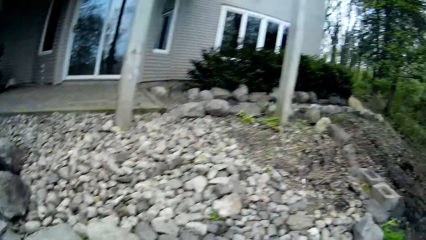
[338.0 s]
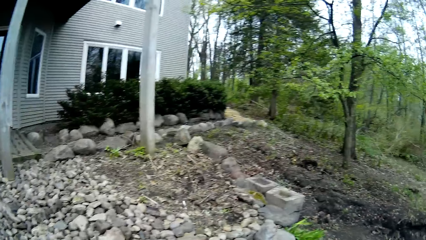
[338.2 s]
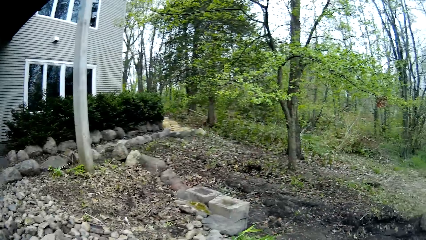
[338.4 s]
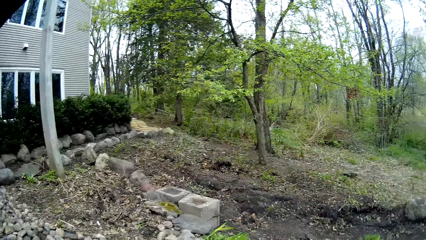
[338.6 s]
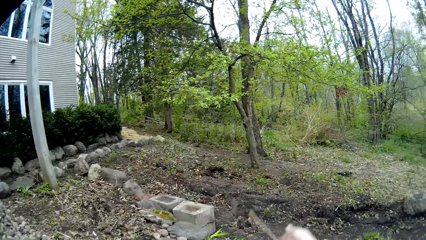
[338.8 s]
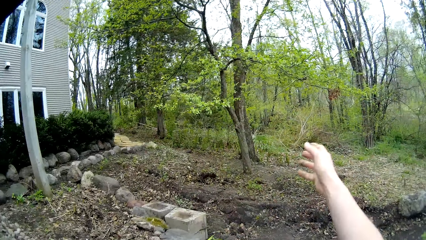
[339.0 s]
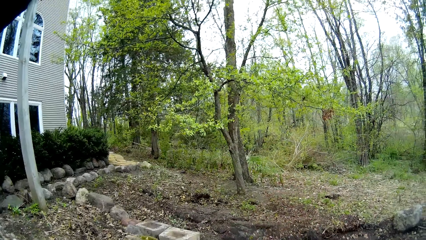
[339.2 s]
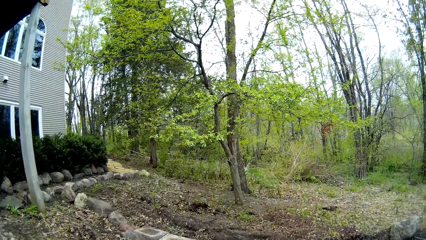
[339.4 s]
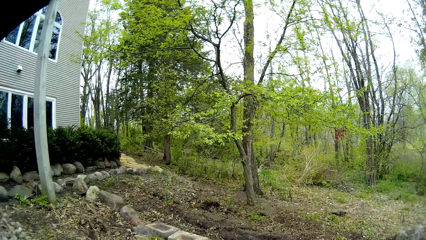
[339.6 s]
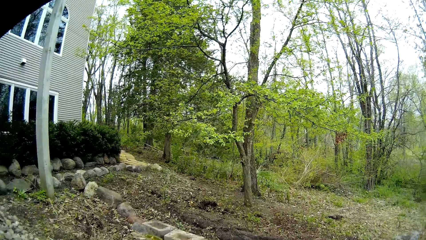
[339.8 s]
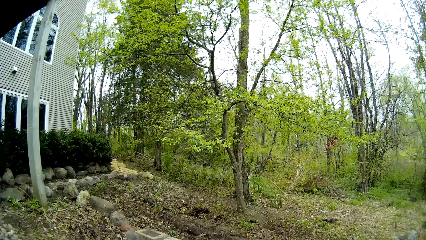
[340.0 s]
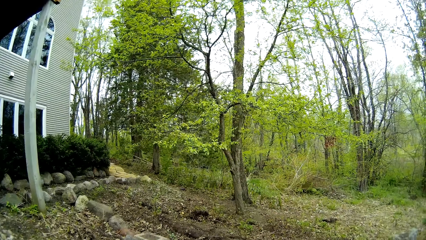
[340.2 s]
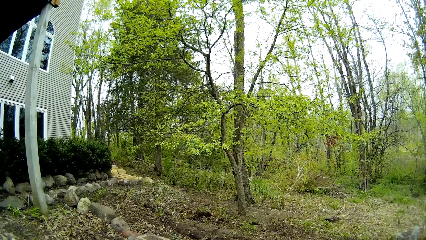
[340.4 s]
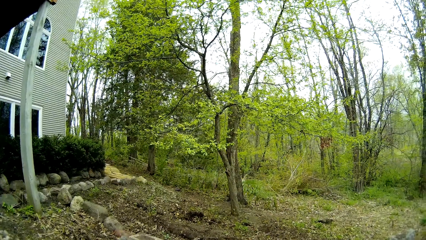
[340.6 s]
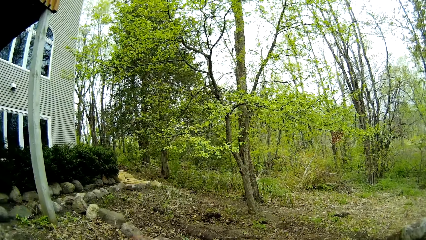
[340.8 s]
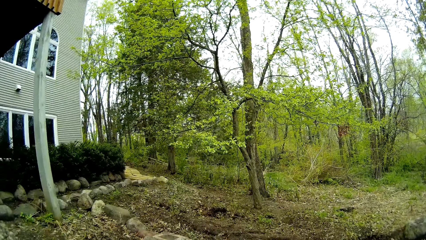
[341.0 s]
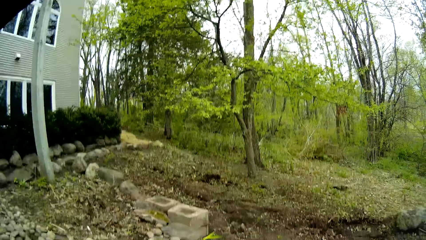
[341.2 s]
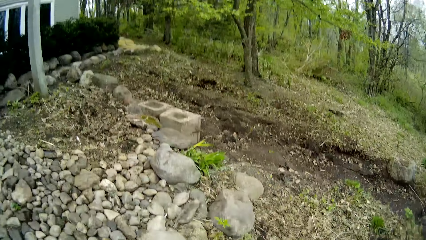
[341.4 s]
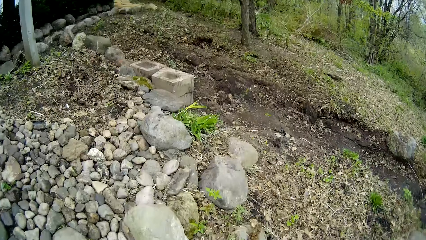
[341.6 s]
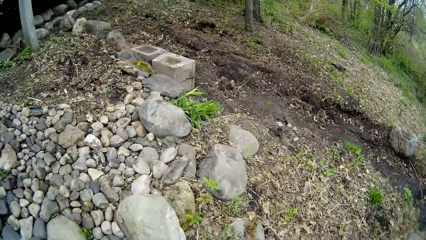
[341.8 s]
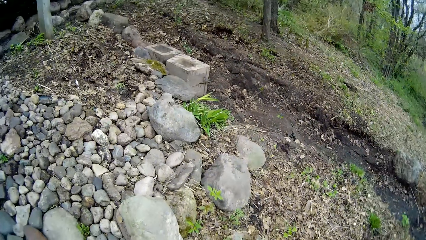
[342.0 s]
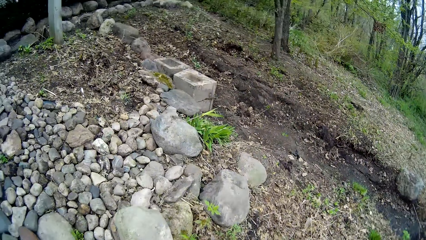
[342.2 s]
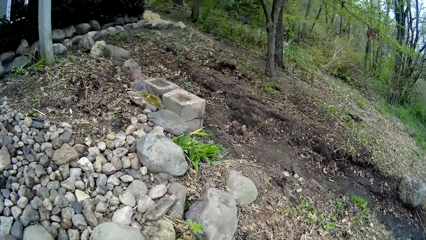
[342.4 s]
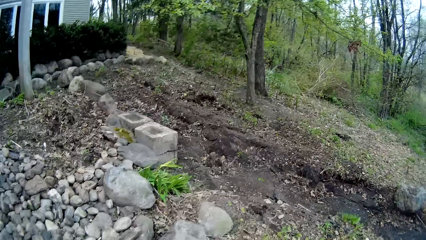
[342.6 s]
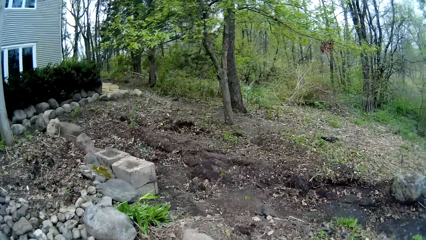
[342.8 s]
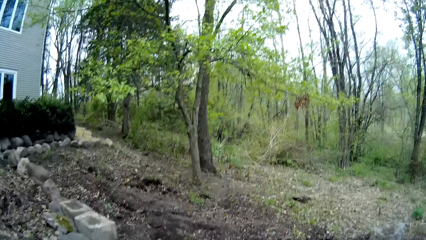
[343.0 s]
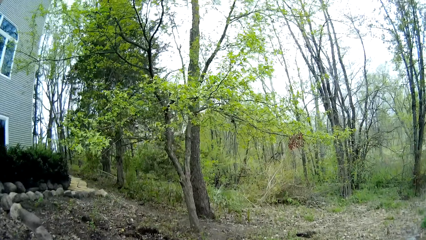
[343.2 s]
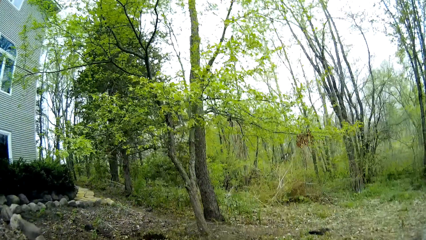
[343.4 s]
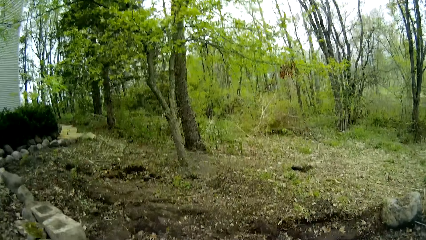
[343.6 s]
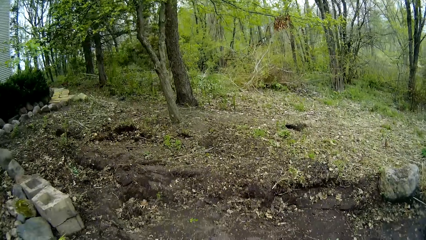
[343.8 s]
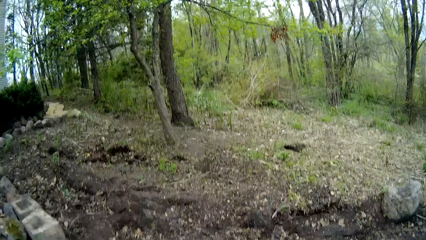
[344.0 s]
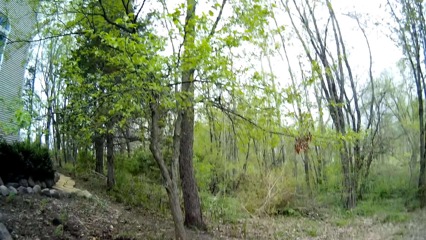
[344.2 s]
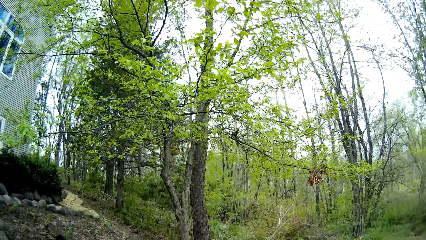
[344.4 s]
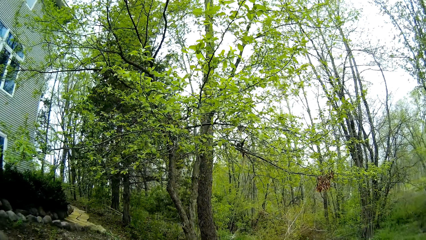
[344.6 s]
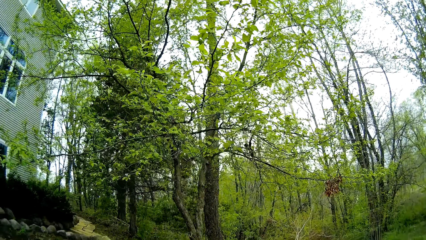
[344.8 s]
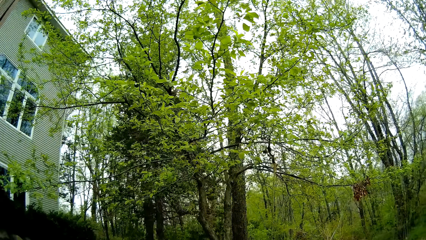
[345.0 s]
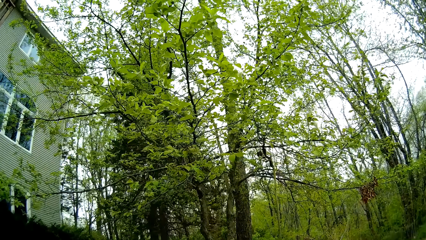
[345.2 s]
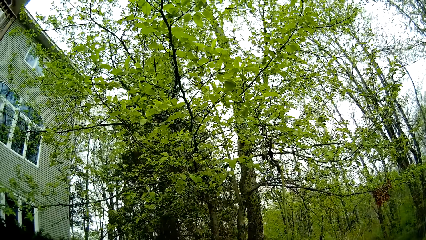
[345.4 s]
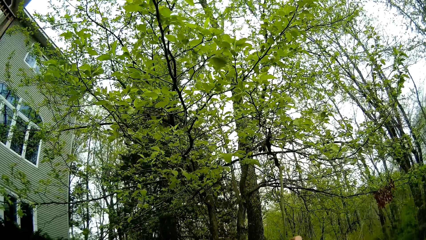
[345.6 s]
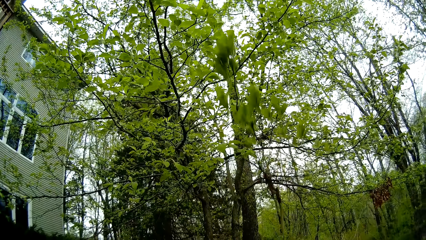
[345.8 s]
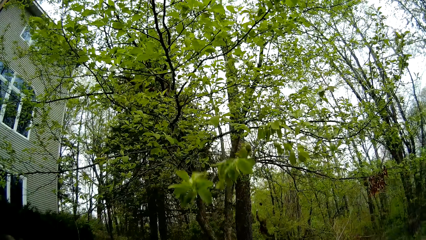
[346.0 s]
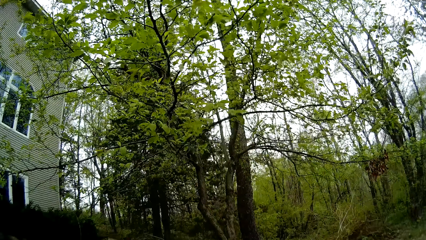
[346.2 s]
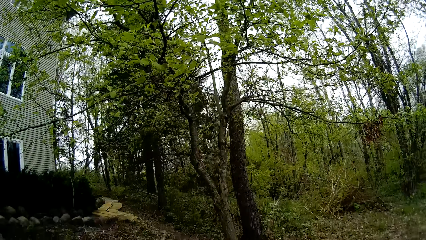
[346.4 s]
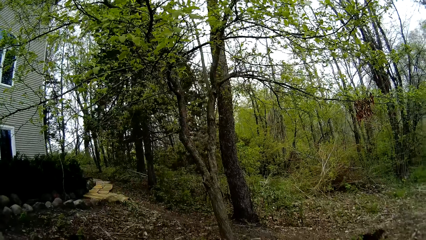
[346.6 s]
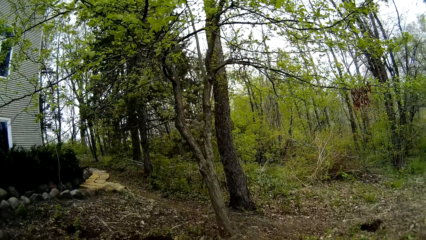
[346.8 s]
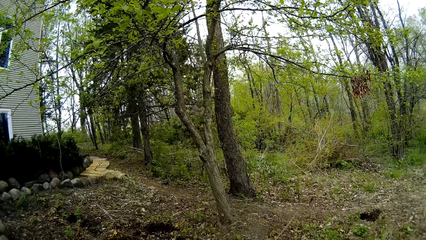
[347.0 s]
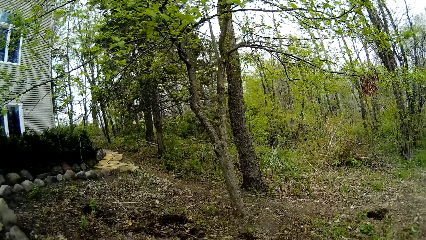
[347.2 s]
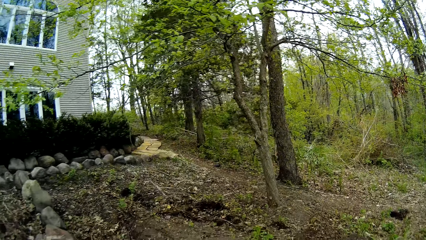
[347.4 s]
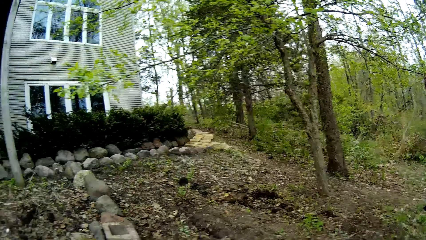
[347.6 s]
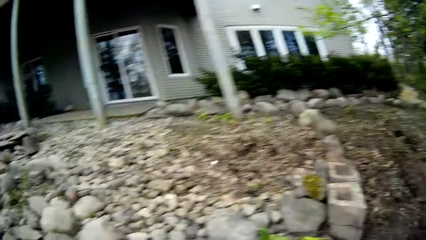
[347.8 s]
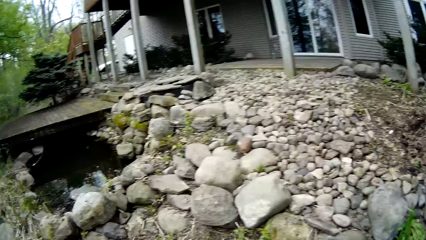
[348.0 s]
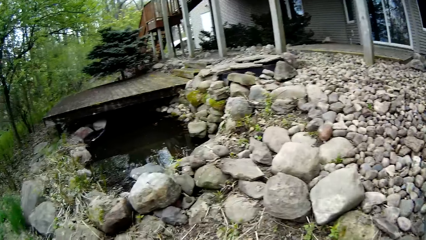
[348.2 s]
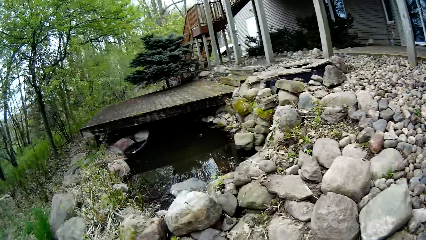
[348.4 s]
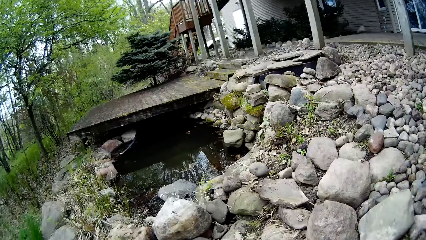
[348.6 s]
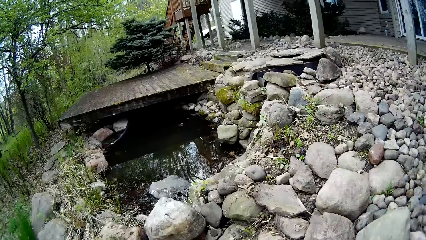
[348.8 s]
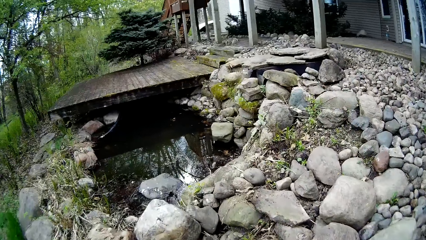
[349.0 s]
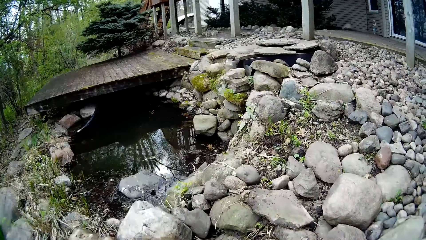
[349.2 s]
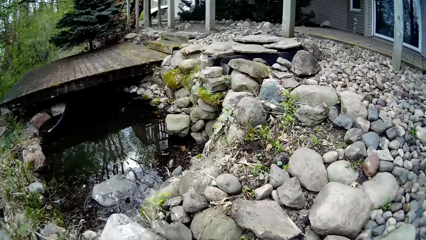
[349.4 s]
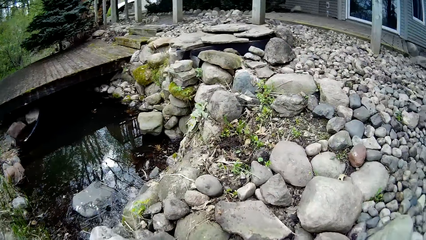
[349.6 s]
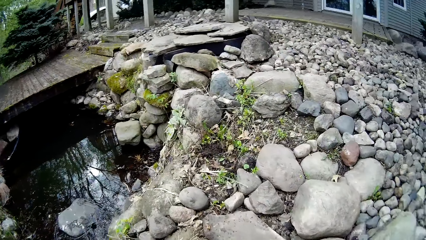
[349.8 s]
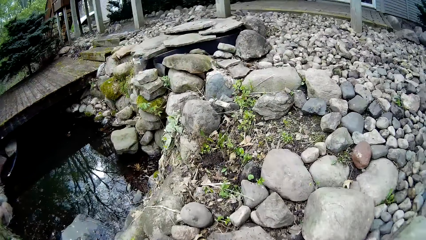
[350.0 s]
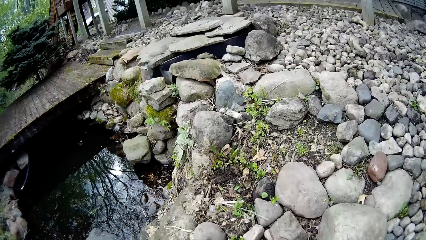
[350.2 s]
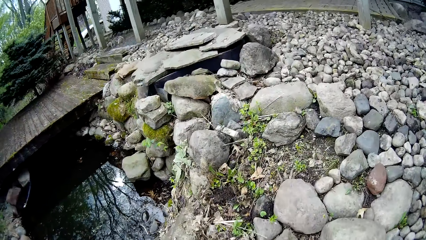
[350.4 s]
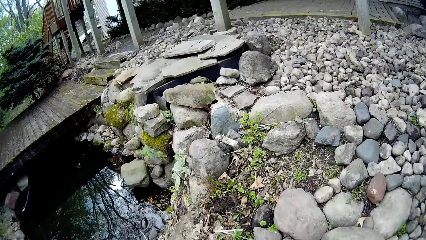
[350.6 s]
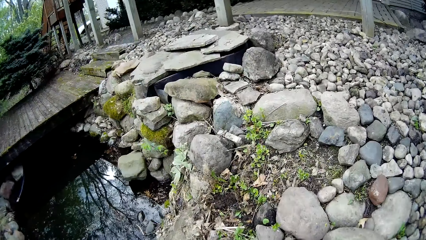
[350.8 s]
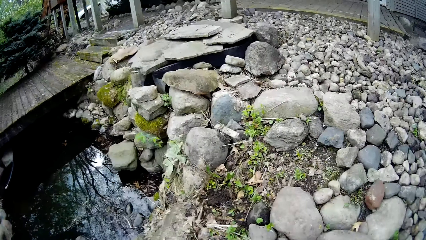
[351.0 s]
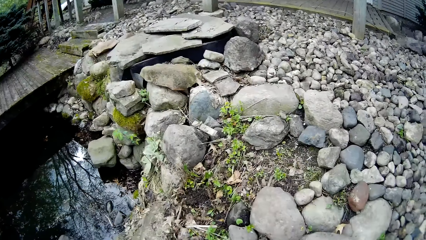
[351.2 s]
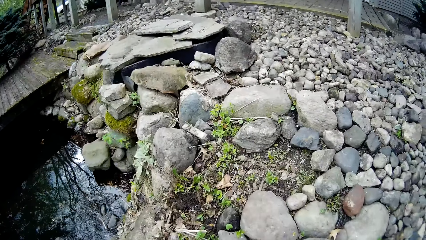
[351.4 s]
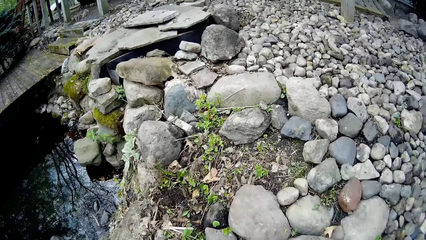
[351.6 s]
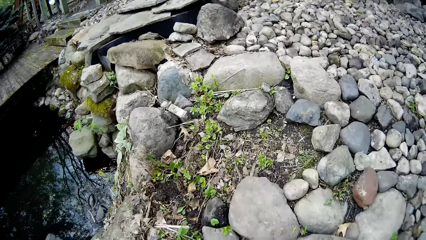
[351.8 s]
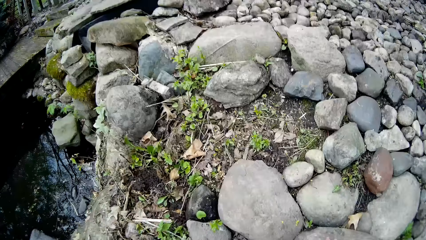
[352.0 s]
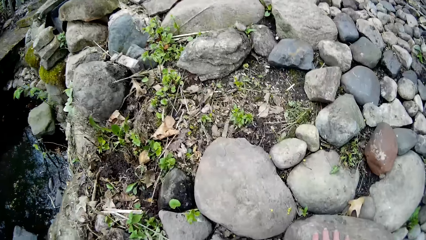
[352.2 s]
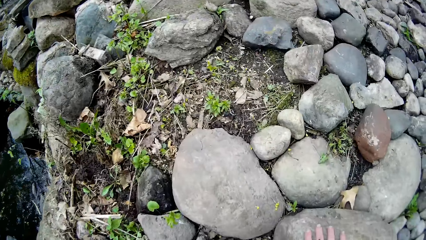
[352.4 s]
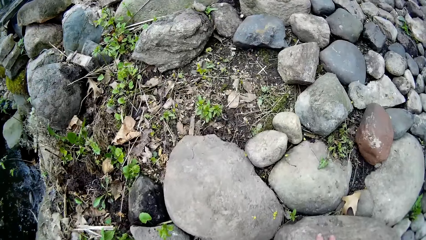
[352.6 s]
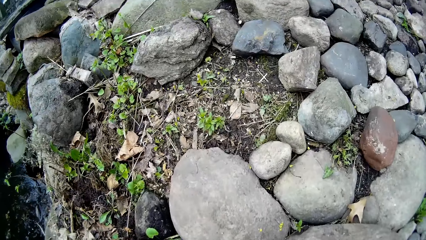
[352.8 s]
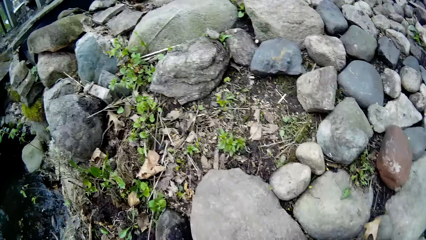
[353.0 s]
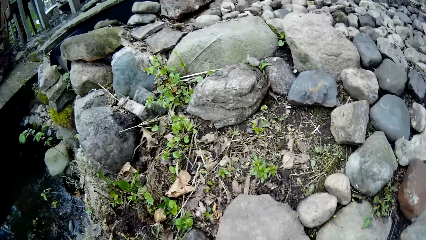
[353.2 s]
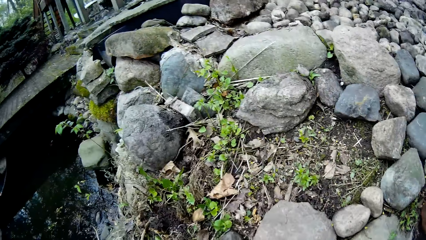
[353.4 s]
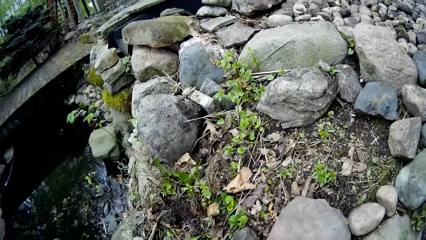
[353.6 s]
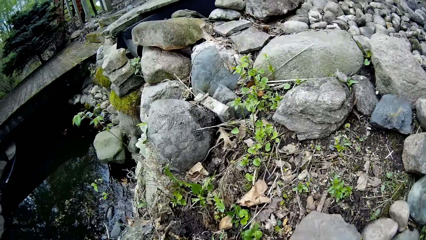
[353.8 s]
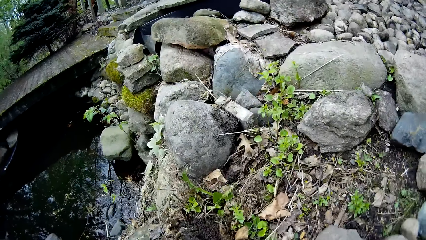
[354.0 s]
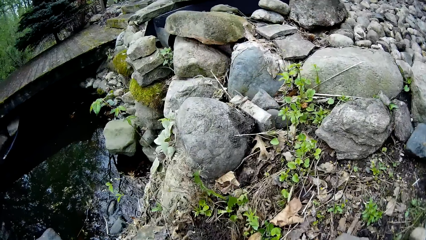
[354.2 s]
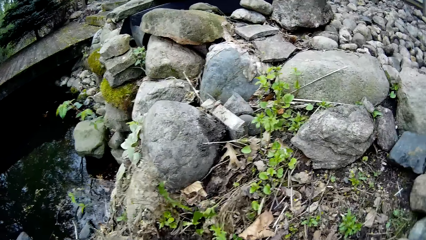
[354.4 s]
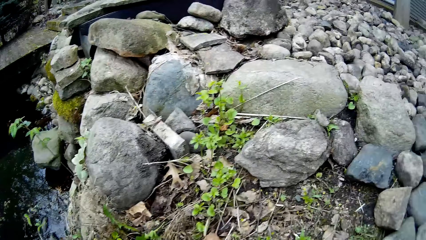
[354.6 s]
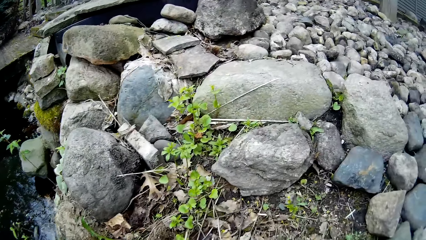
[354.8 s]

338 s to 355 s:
The camera wearer looks around the compound. She throws dried grass on the lawn with her right hand. She looks around the compound. She walks around the compound. She picks up the uprooted plant. She throws the plant away. She walks around the compound. She places her right hand on a stone.
